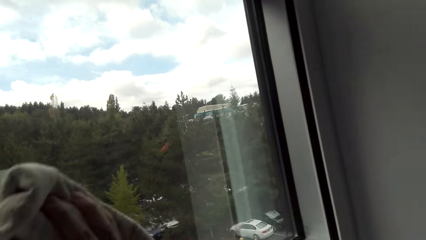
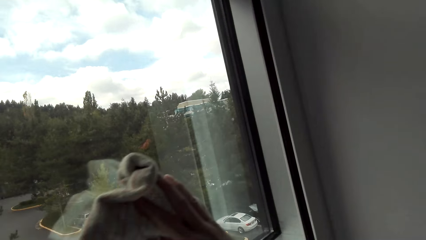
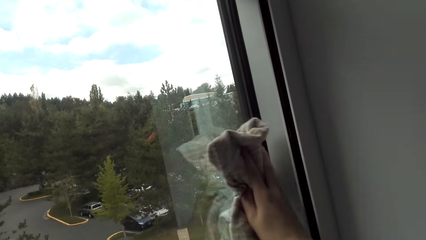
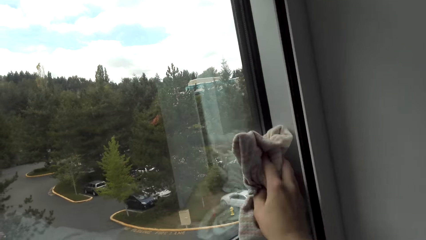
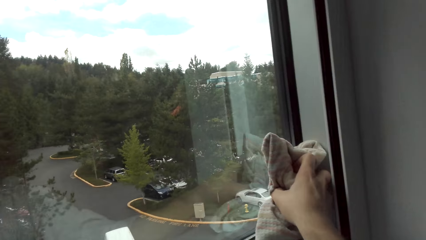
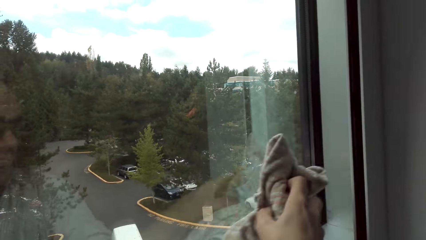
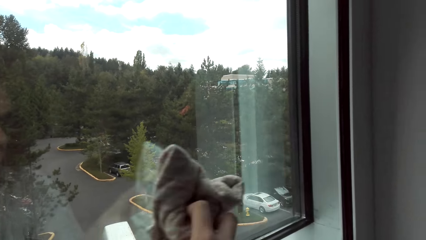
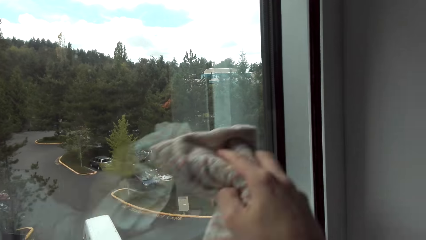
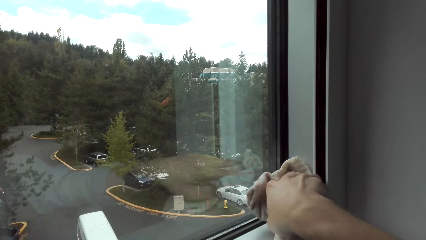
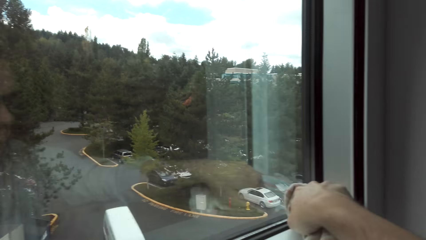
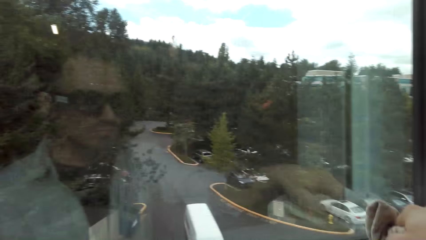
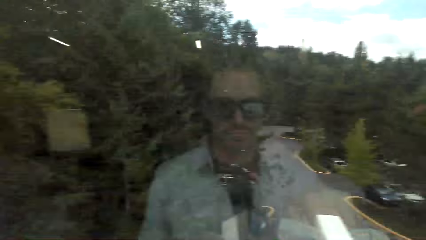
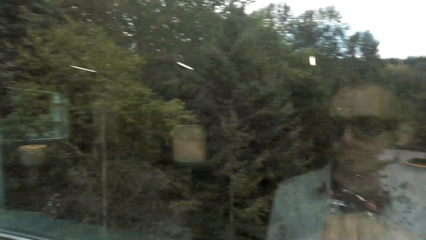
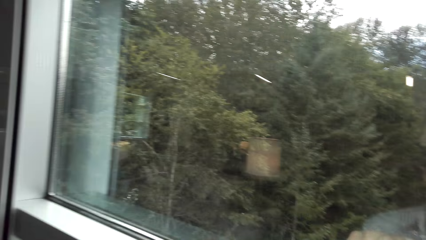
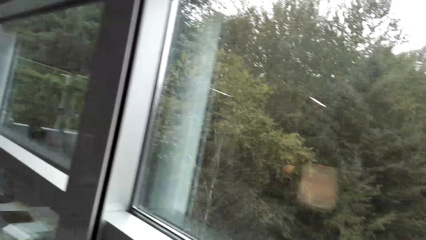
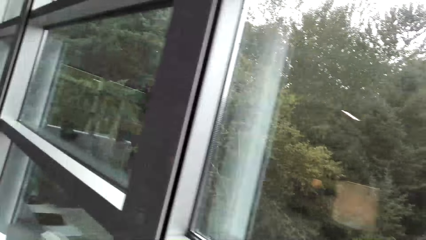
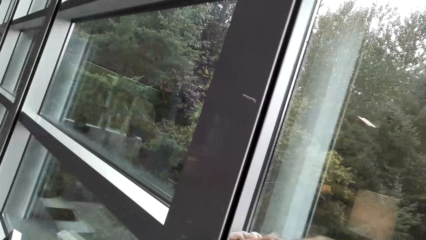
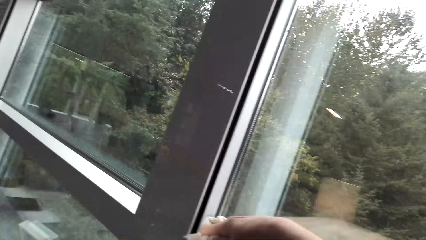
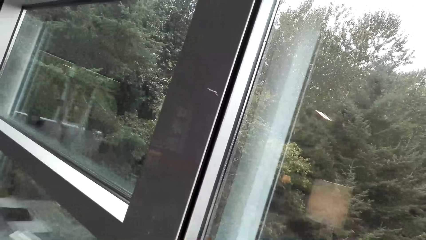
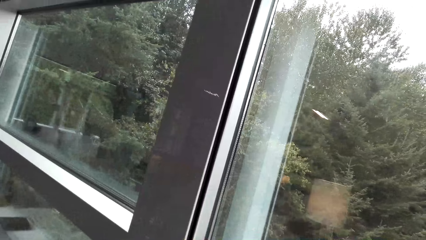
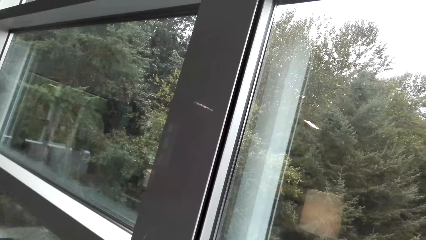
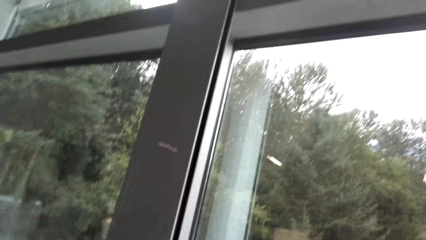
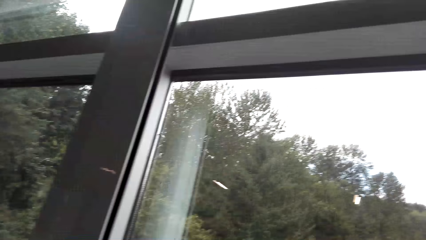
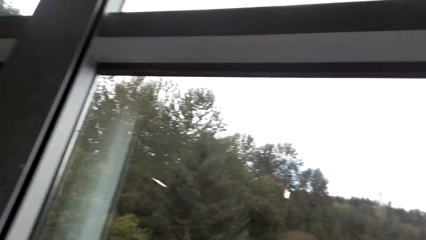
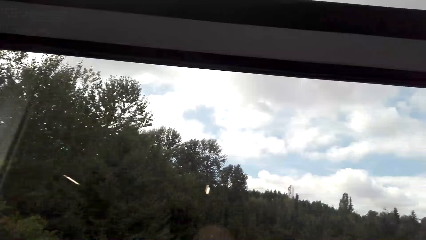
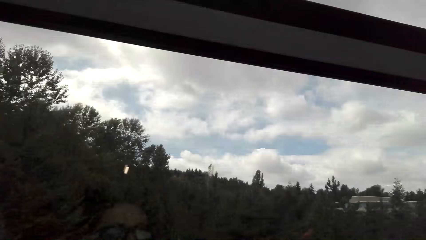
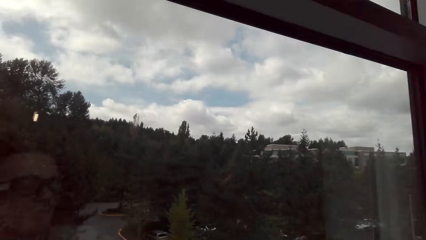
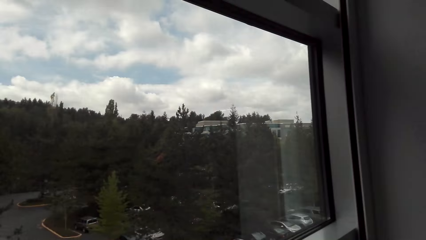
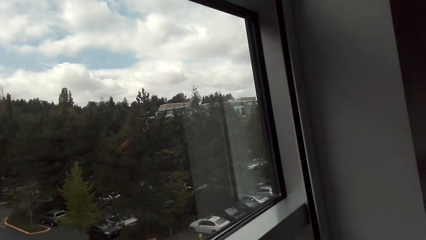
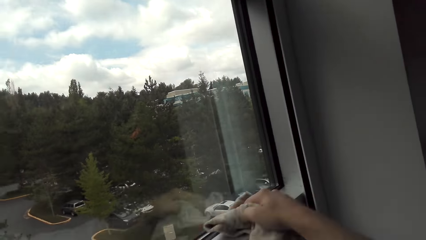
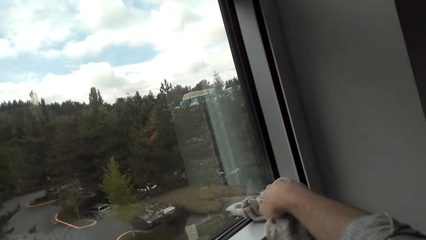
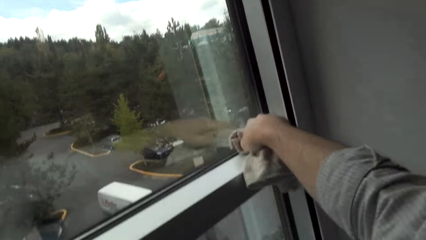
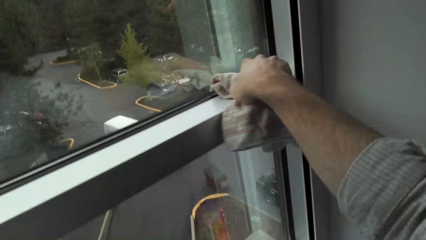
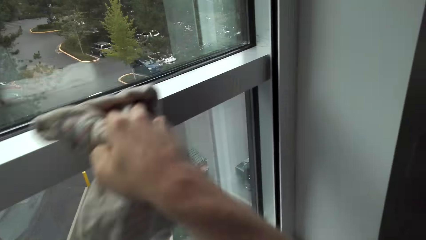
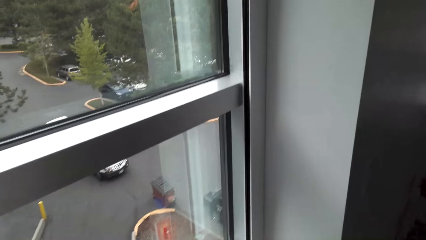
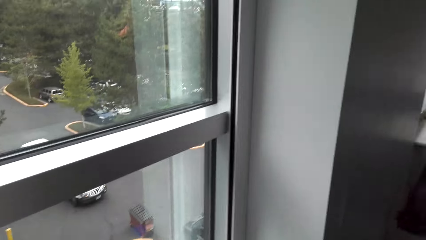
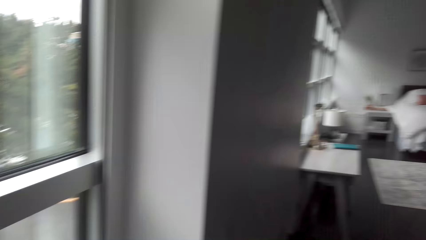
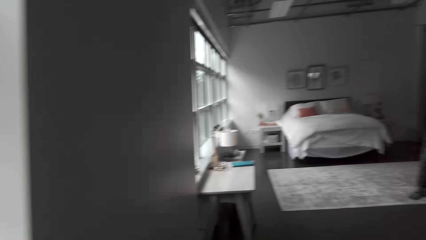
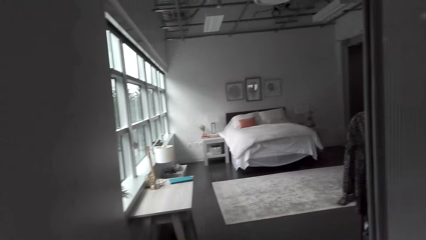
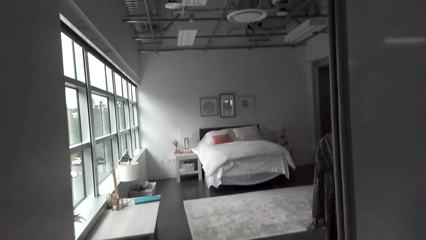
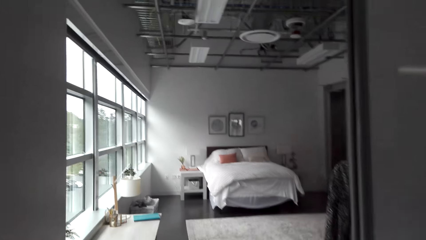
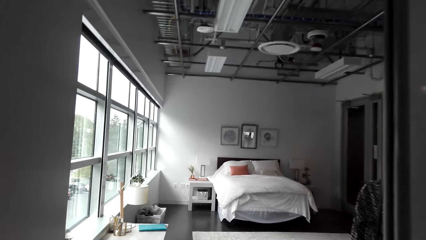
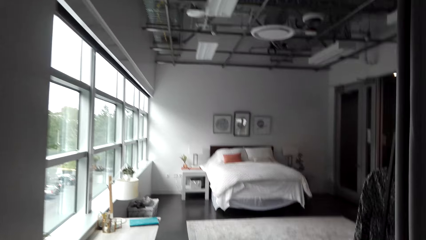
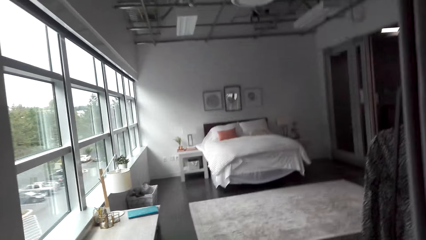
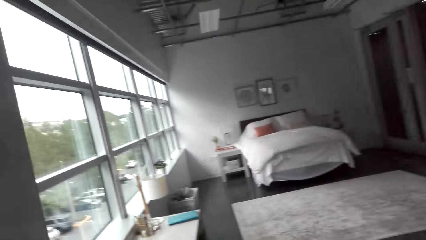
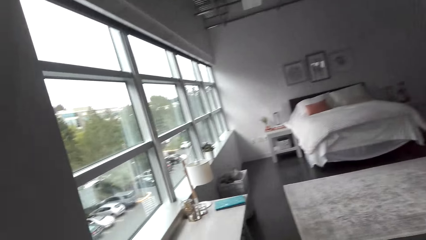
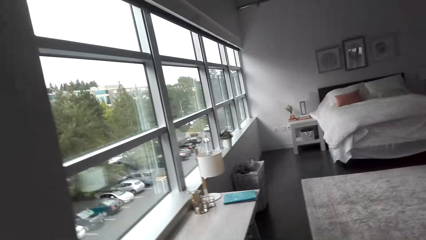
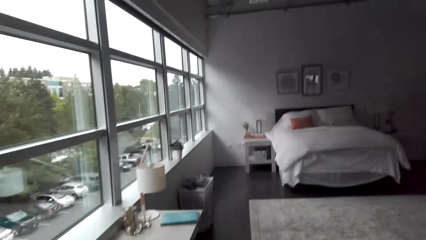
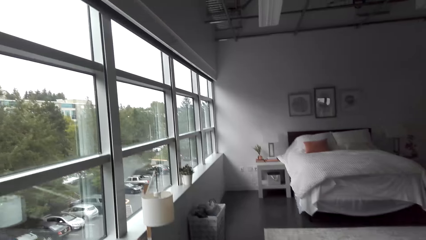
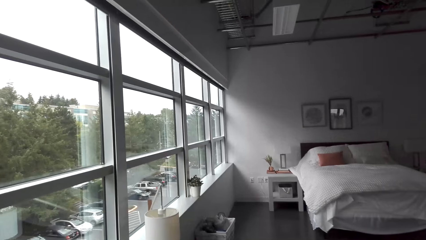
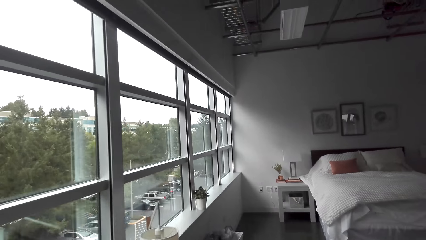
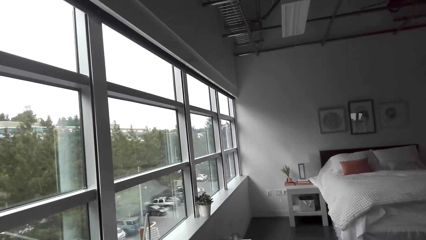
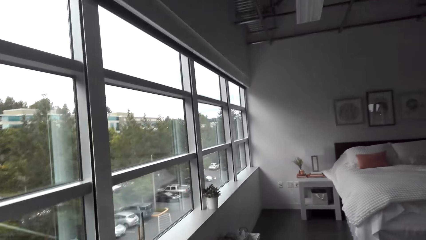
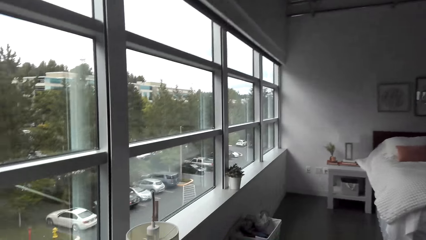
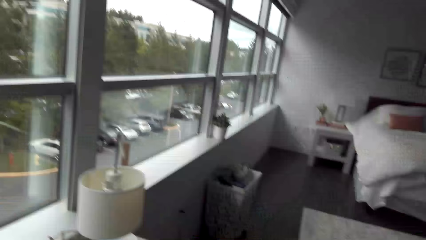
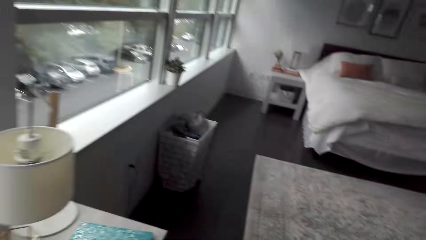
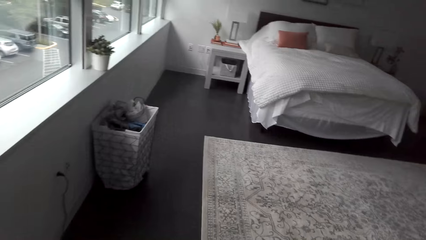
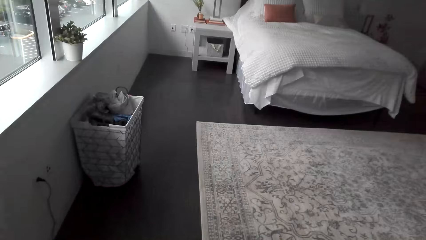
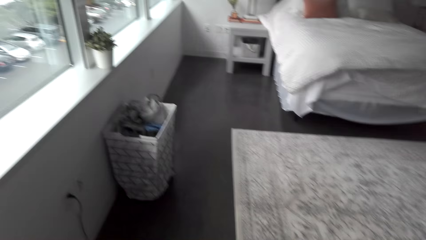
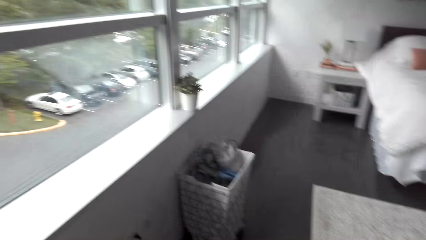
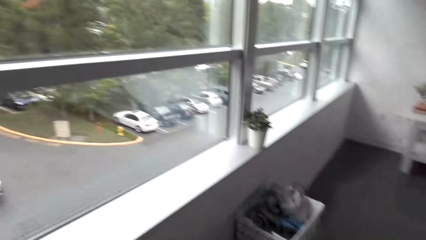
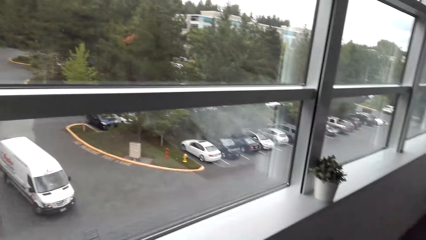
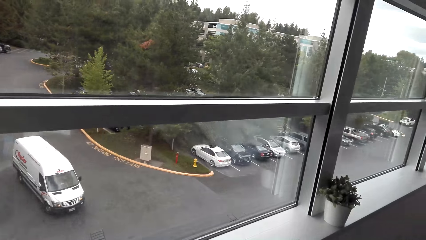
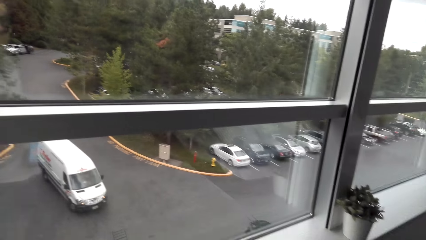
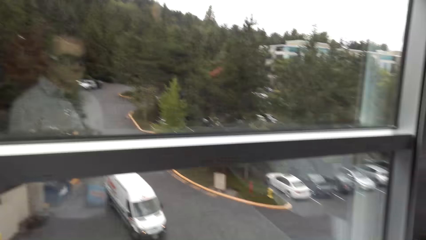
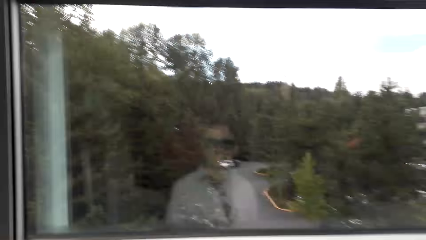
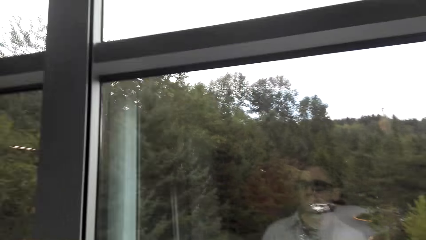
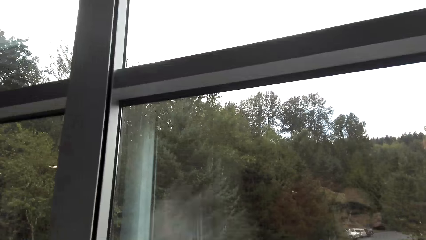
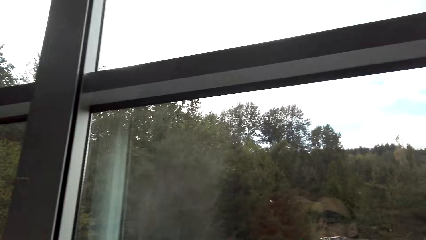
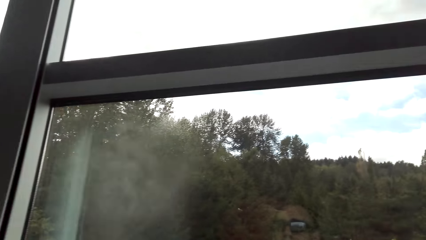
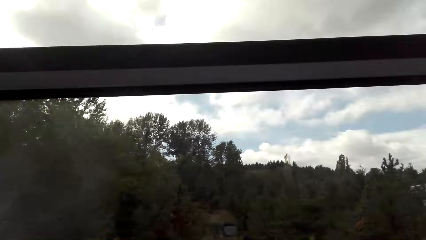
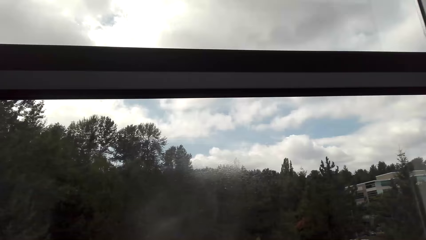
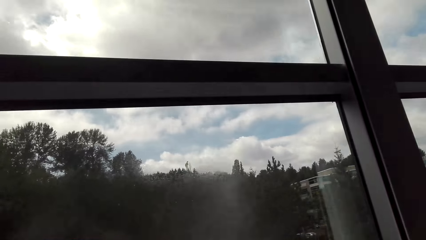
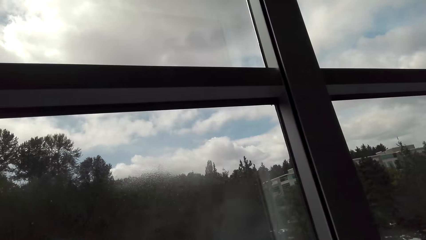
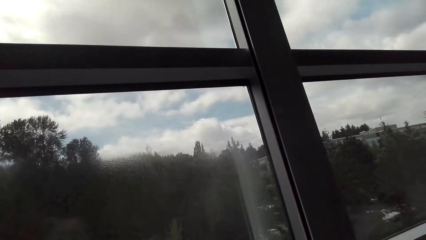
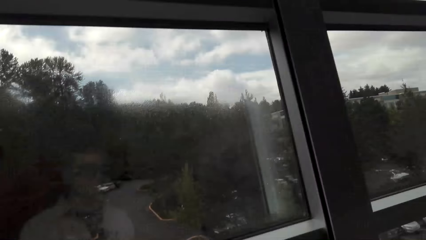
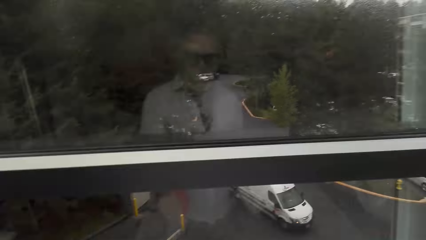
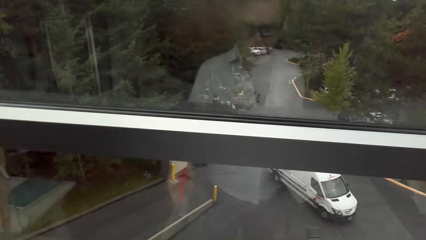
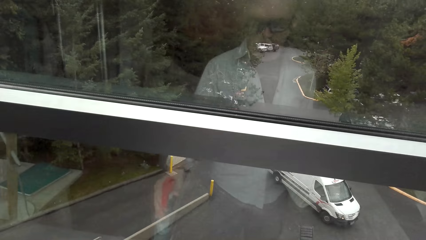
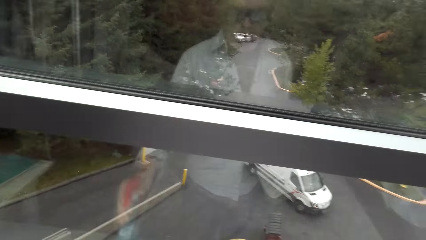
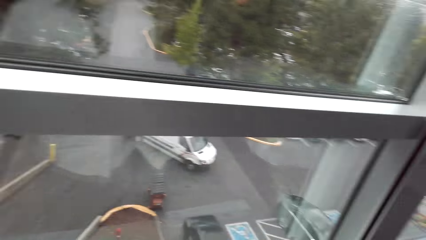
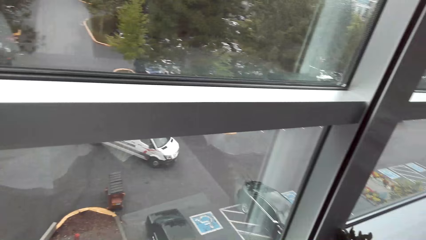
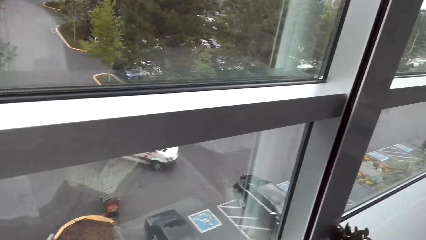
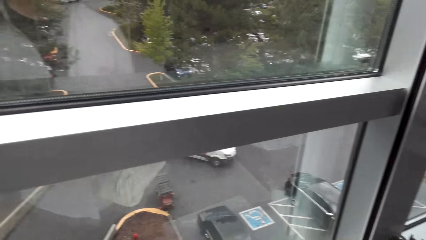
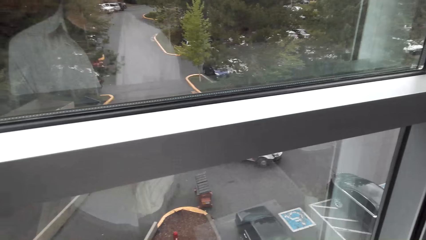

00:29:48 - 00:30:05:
The camera wearer wipes the window pane. They walk around the house. They sprinkle something on the window.
